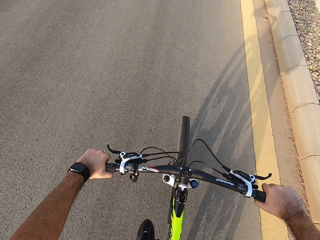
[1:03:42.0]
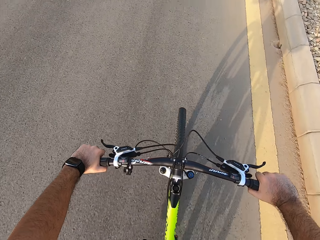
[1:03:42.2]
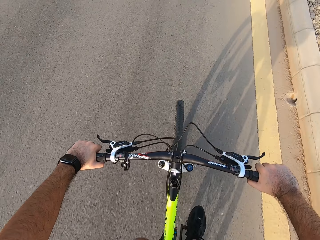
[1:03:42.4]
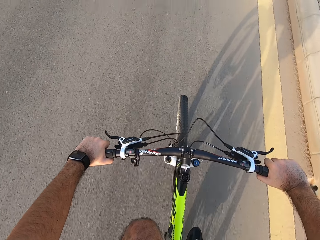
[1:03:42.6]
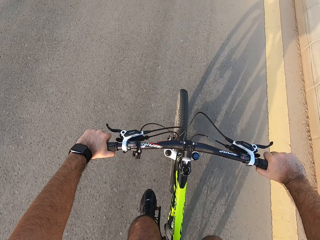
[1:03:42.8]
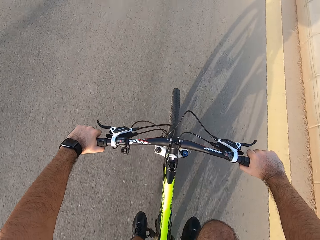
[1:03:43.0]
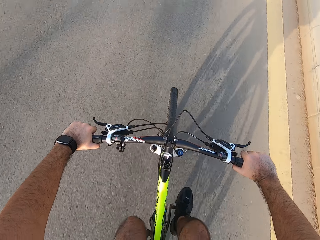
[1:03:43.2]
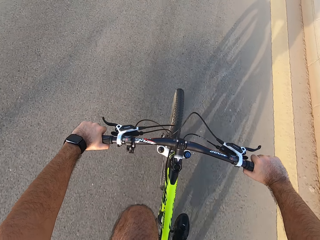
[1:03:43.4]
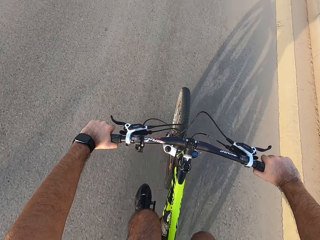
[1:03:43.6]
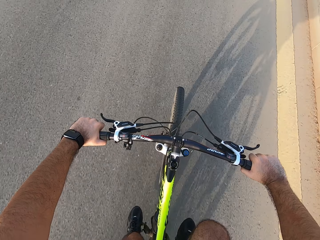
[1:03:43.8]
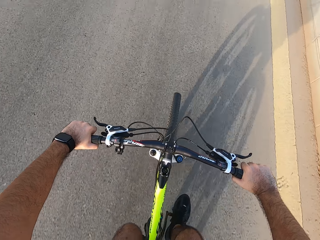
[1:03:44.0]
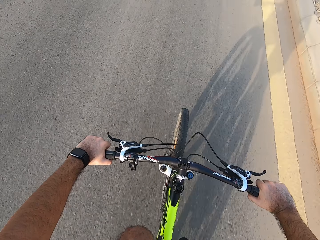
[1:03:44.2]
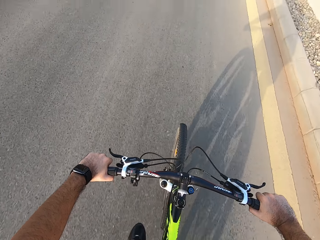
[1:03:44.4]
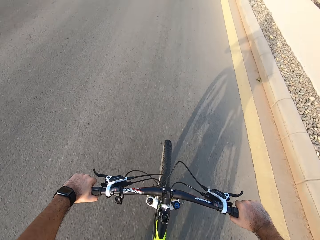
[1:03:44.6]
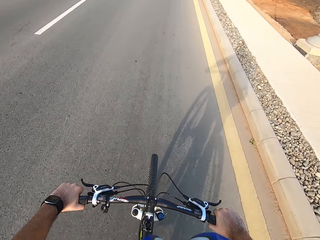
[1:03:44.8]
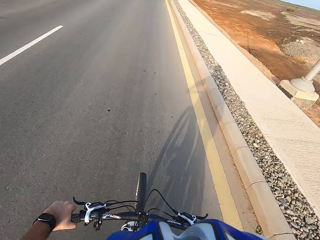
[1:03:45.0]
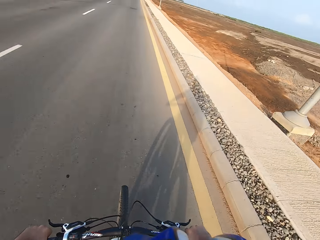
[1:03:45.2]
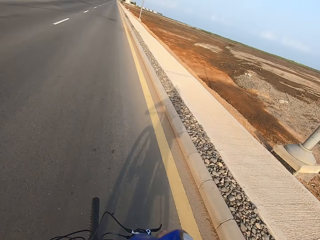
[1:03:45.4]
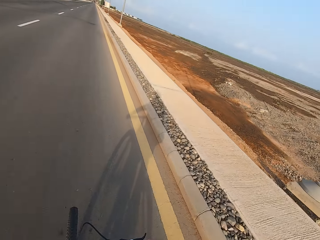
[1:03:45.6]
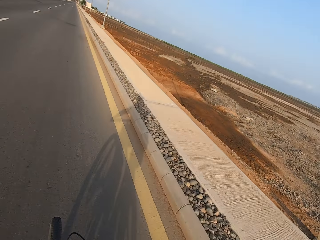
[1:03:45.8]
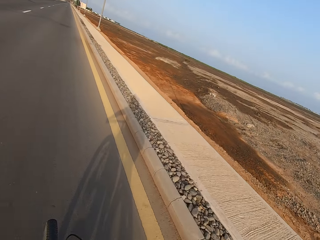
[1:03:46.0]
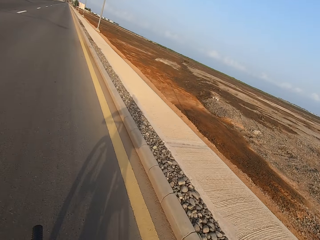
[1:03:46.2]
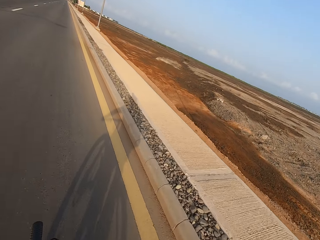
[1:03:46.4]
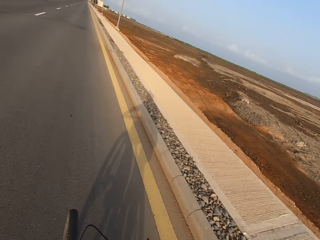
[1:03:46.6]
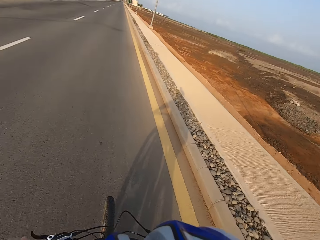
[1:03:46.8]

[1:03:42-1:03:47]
The camera wearer rides the bicycle.

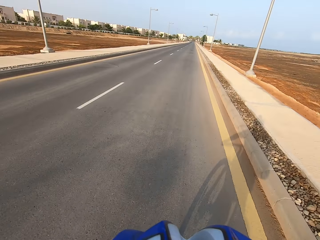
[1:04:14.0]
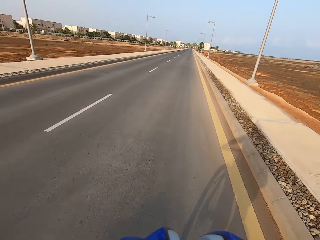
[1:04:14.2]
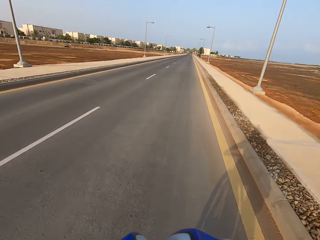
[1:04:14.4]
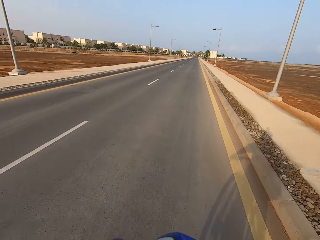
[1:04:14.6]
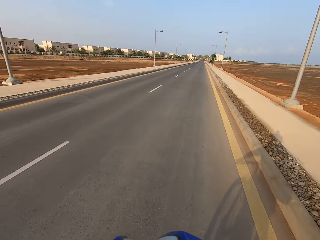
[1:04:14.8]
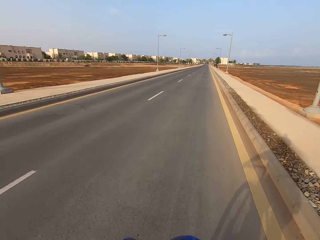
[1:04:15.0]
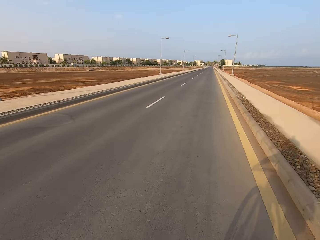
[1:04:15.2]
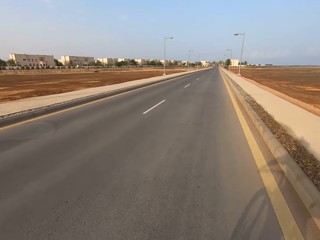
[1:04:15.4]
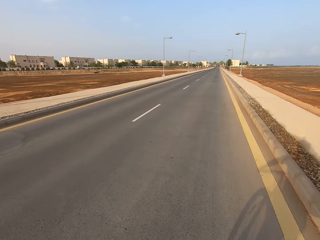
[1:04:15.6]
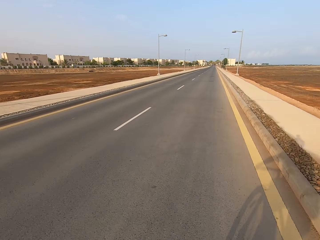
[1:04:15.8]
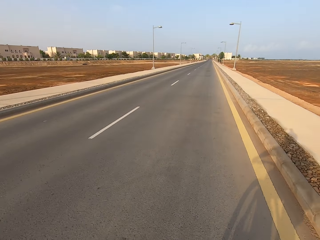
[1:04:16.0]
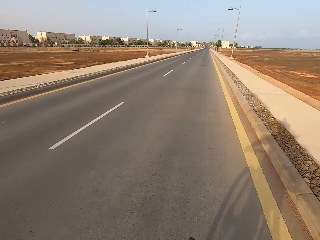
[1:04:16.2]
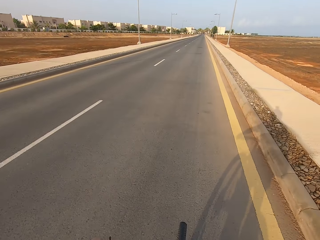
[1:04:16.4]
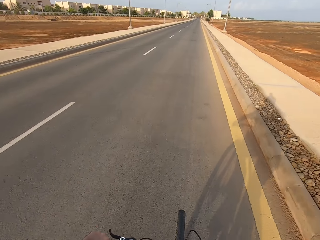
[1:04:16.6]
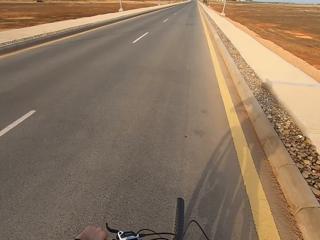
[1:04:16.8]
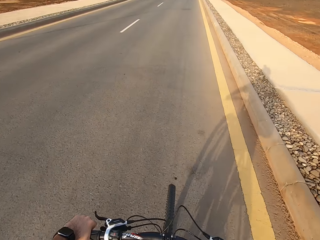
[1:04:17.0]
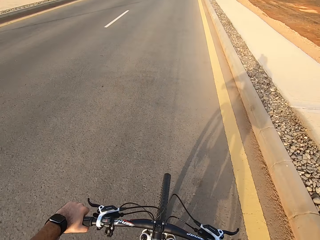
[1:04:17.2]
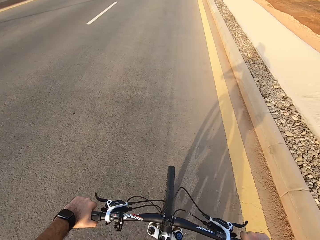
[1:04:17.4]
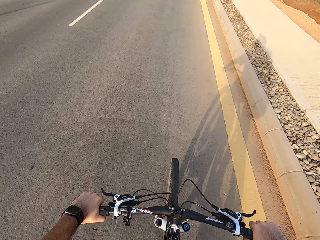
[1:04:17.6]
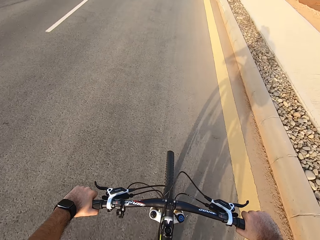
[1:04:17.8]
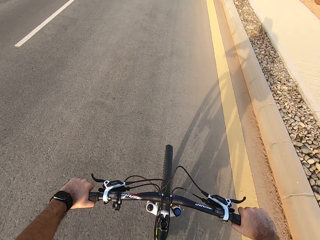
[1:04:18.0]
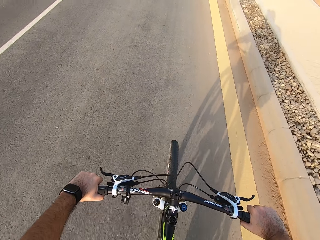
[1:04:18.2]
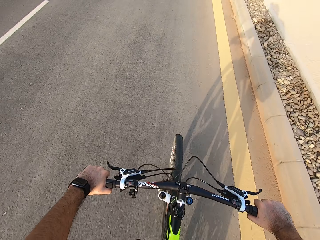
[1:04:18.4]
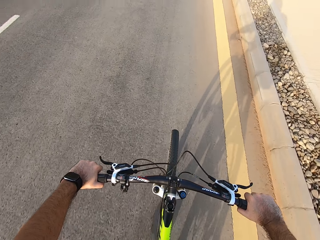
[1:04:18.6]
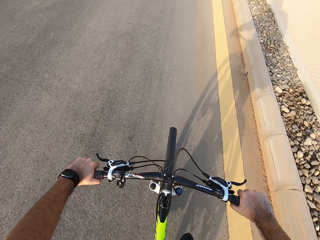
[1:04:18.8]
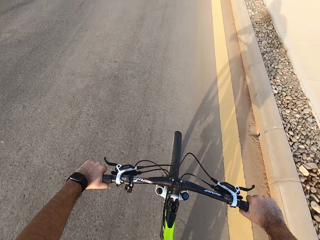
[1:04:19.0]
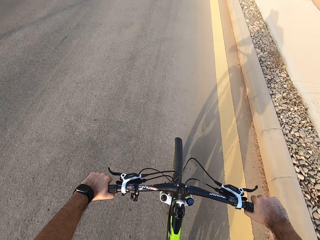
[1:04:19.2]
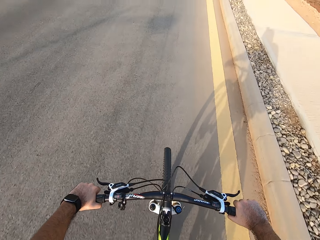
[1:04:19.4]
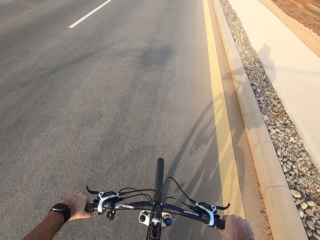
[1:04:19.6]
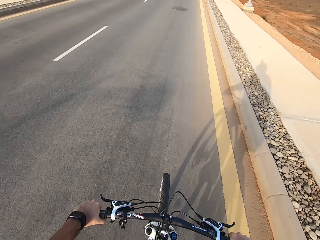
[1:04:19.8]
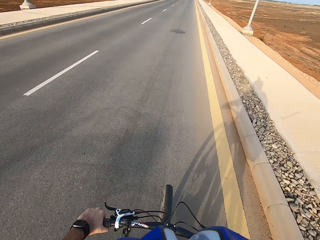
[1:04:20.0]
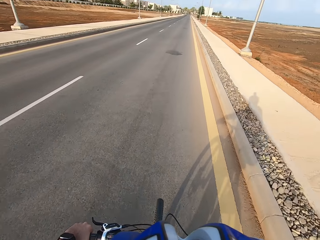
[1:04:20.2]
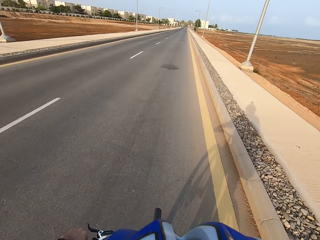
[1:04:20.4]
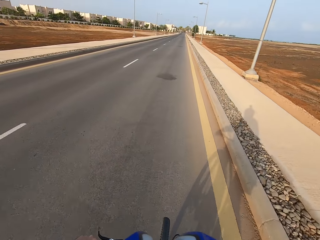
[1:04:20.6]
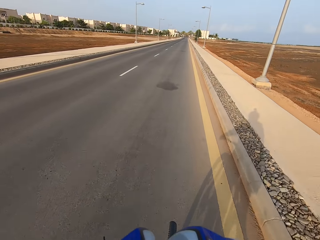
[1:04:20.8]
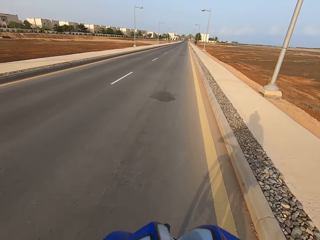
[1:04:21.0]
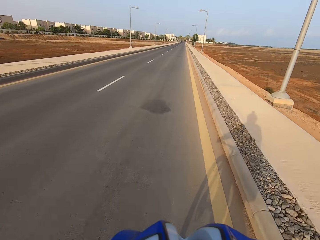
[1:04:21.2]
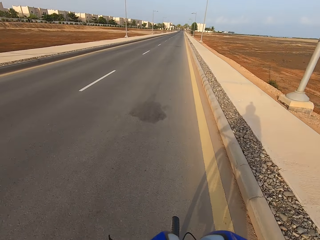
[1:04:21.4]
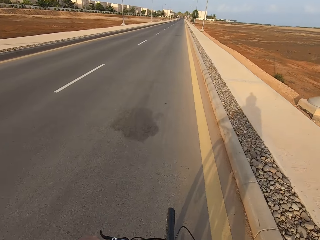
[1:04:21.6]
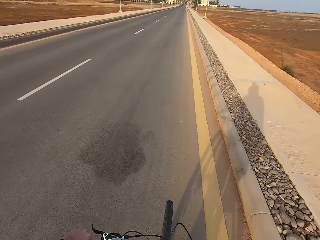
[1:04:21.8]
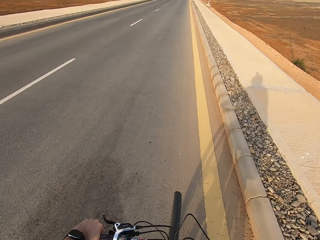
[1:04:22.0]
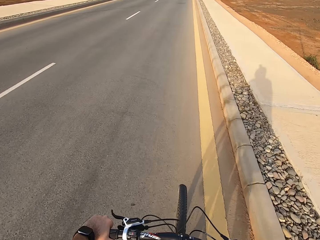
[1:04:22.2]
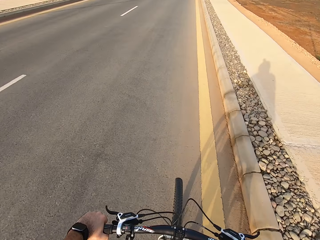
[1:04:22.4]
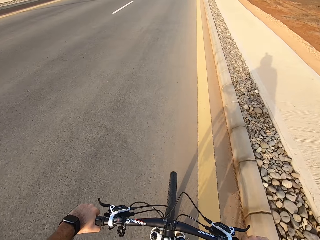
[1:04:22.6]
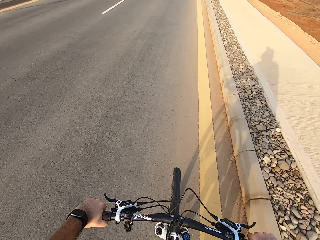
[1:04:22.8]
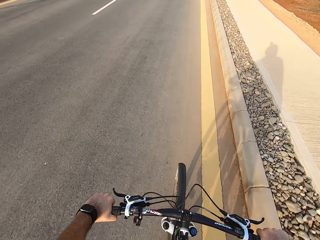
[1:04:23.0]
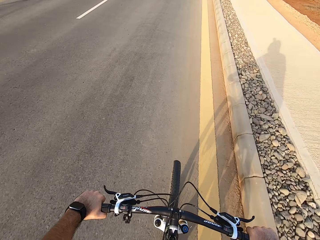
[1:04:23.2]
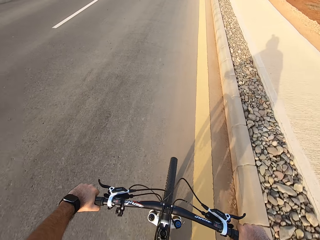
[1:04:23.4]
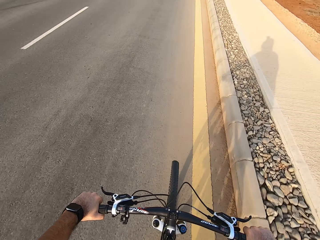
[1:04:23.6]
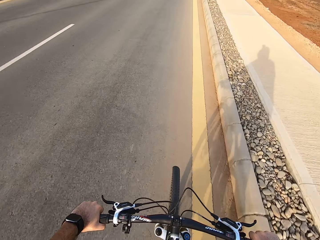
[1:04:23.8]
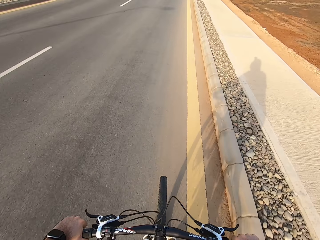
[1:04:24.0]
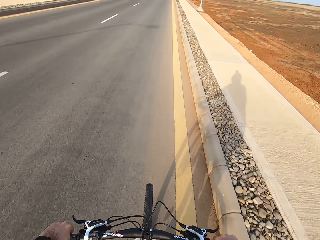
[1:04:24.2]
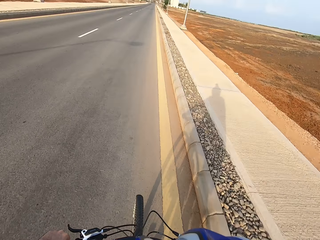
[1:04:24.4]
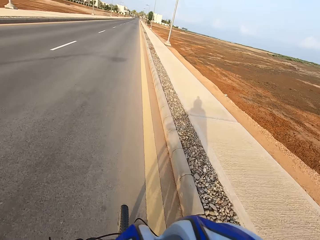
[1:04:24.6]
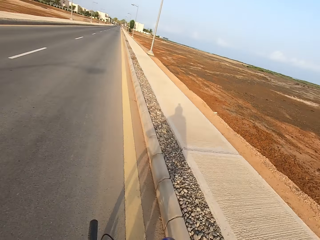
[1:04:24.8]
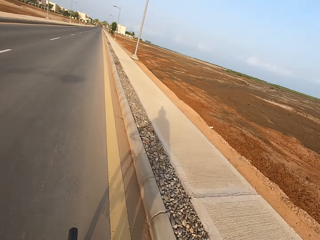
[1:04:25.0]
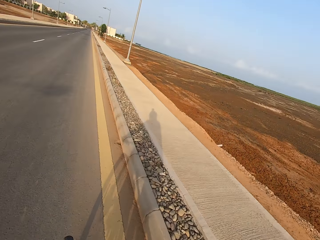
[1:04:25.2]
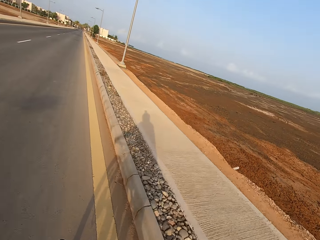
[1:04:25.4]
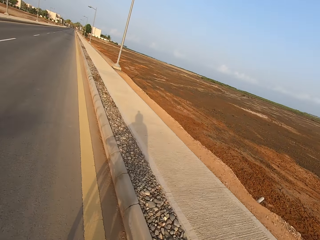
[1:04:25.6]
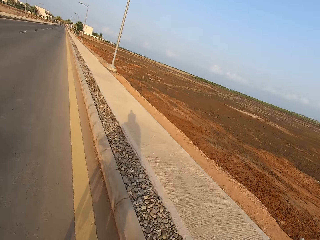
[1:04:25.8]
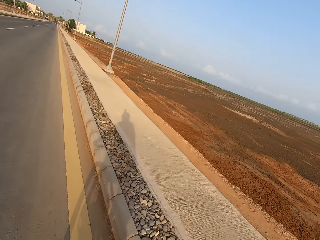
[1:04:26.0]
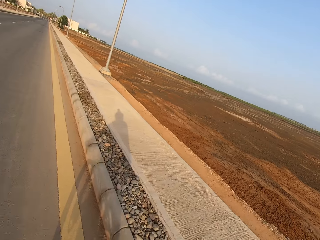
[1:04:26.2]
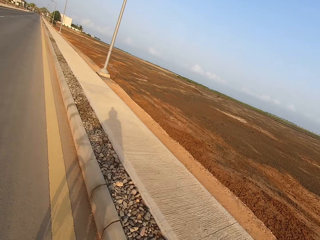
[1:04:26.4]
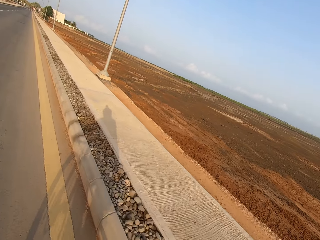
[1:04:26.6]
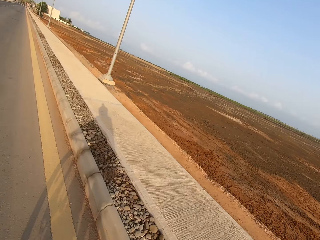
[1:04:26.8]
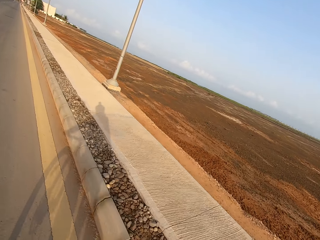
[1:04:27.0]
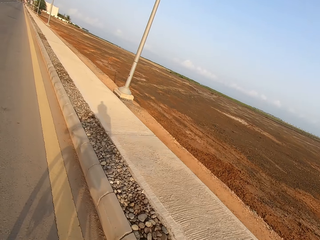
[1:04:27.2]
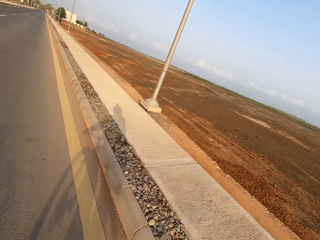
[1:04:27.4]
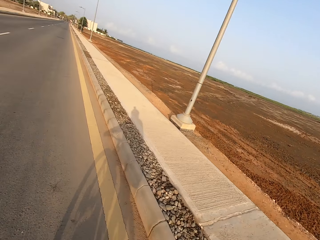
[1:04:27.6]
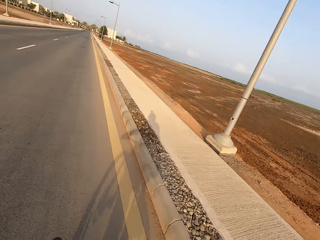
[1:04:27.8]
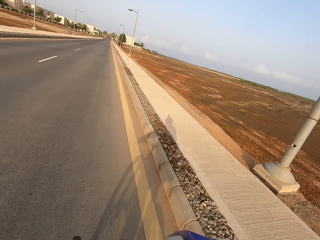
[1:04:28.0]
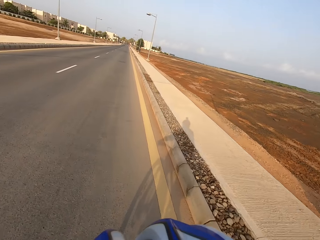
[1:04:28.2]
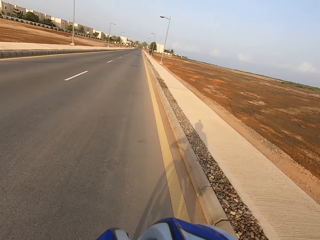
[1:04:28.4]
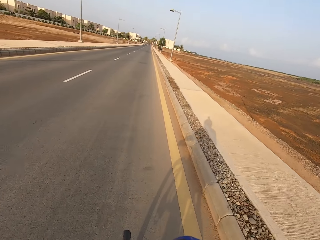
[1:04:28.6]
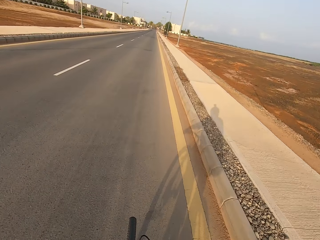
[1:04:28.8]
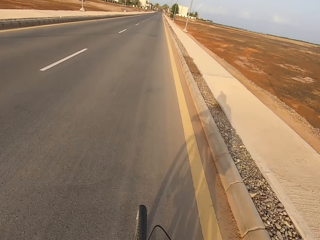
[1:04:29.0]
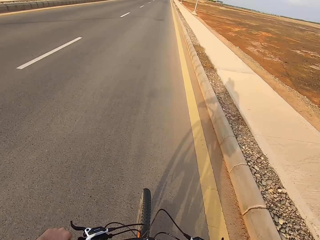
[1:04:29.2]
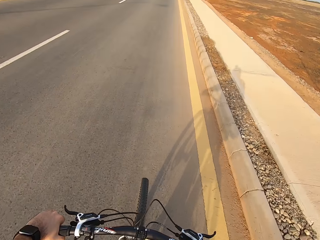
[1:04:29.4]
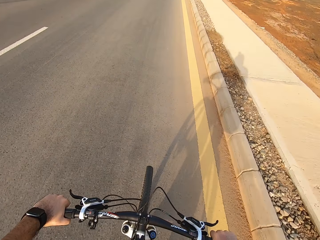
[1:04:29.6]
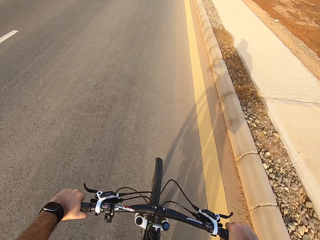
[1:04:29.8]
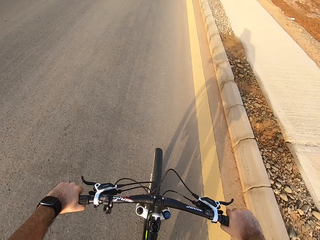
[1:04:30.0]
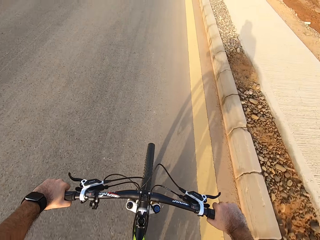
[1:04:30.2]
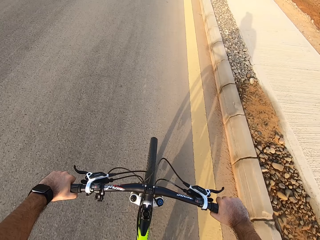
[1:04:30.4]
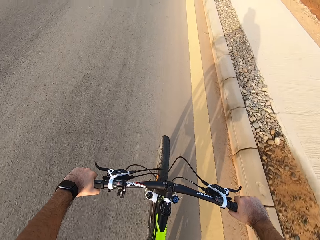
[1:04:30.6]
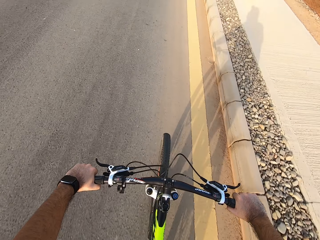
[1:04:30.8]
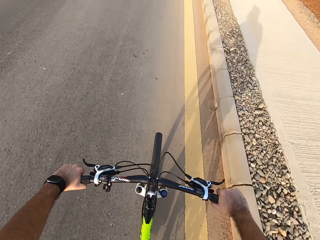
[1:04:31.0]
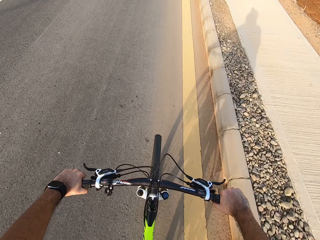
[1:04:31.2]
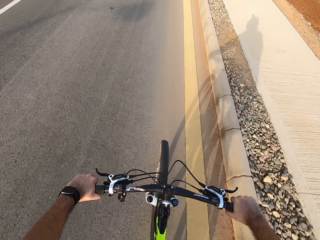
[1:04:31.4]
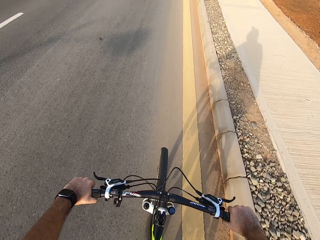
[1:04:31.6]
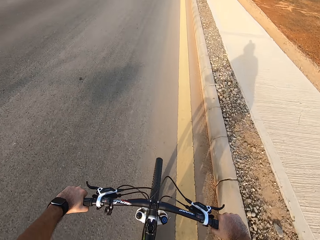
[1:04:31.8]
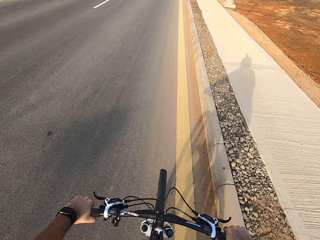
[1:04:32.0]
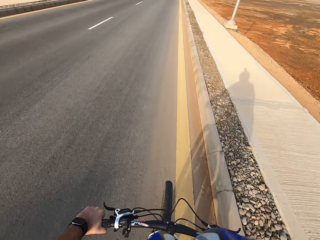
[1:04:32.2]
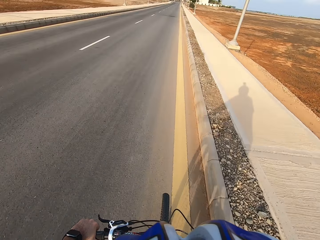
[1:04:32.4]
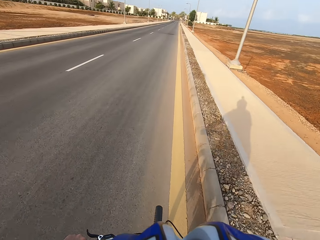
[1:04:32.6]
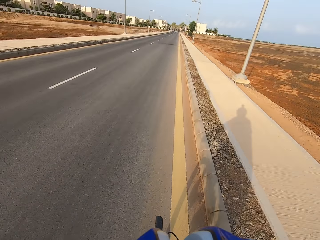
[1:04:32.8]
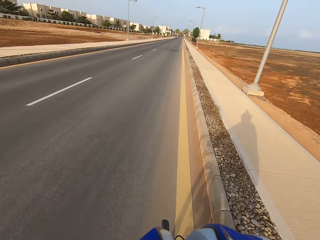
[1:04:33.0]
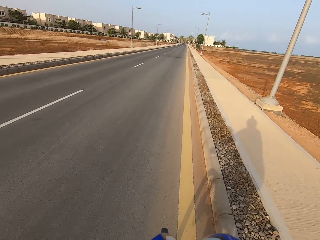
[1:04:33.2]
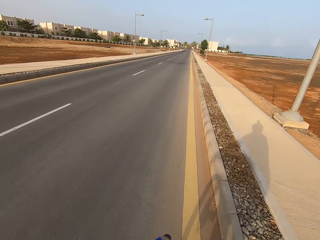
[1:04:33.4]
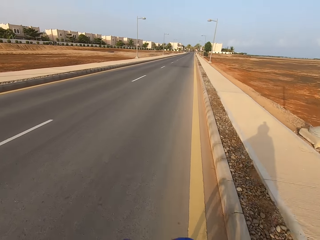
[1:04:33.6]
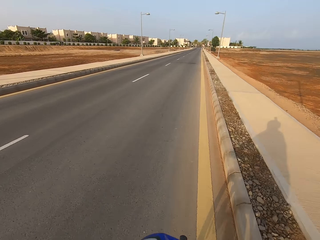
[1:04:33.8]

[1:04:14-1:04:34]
The camera wearer looks around the road. They ride the bicycle. They look around the road. They ride the bicycle.
